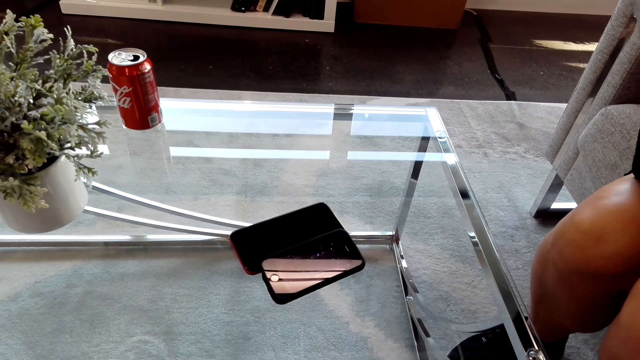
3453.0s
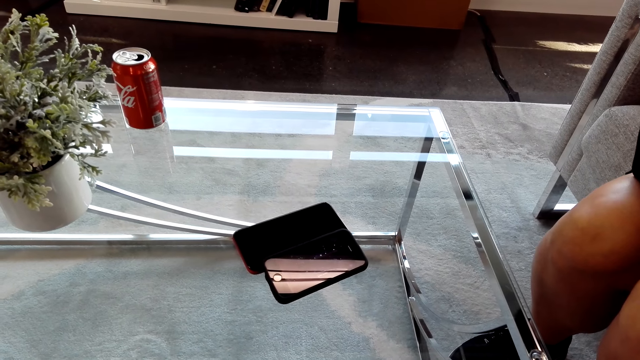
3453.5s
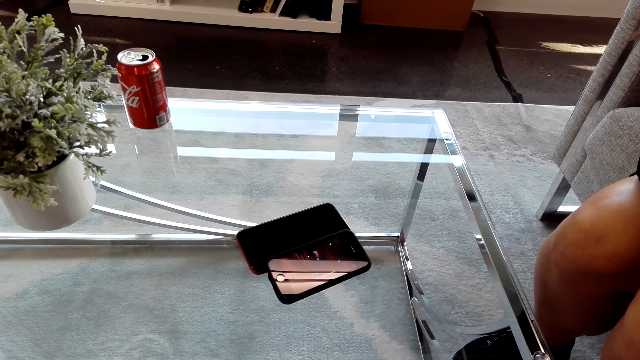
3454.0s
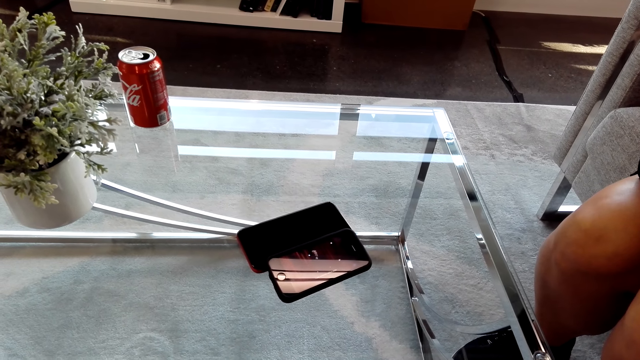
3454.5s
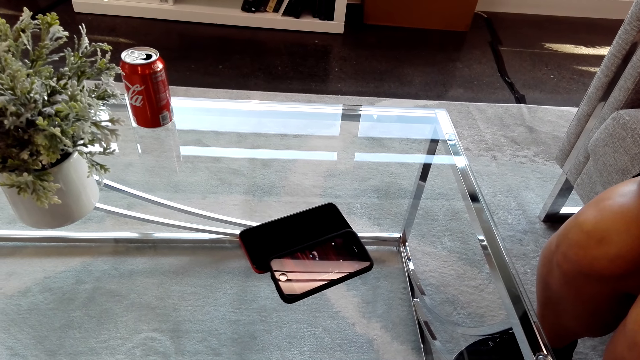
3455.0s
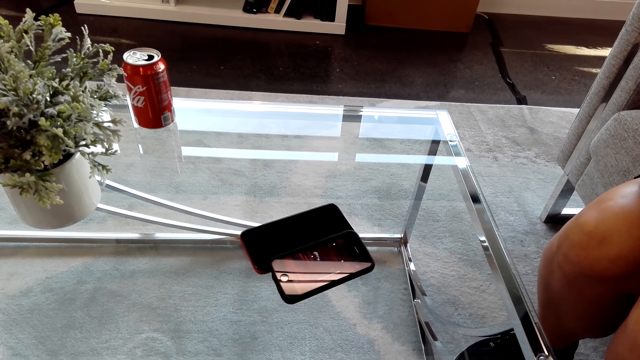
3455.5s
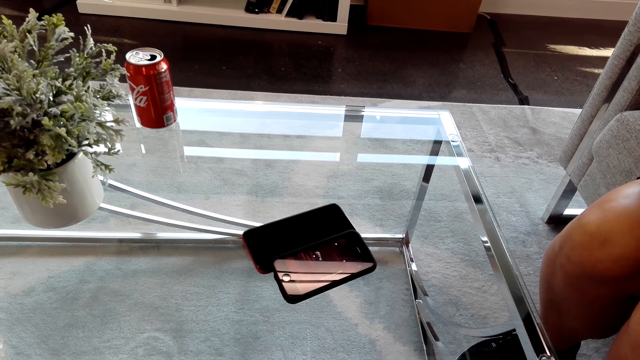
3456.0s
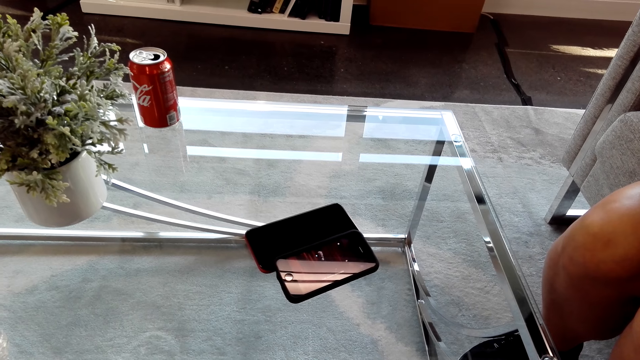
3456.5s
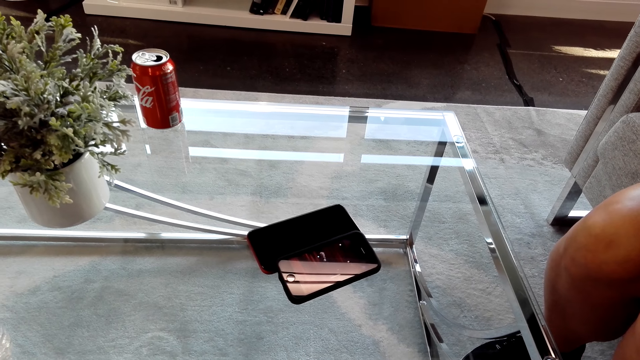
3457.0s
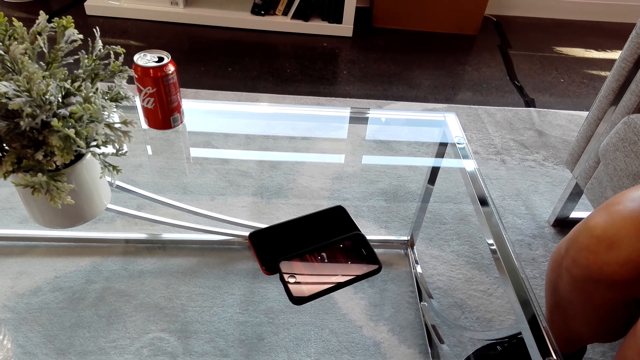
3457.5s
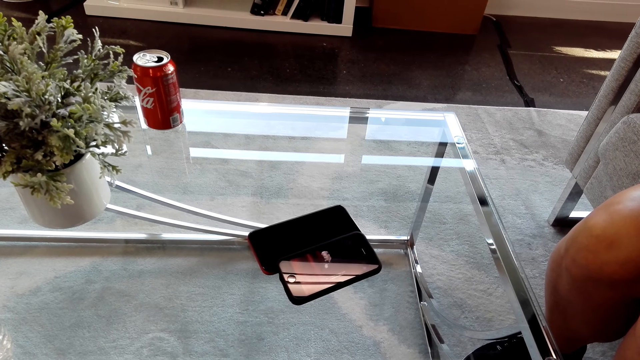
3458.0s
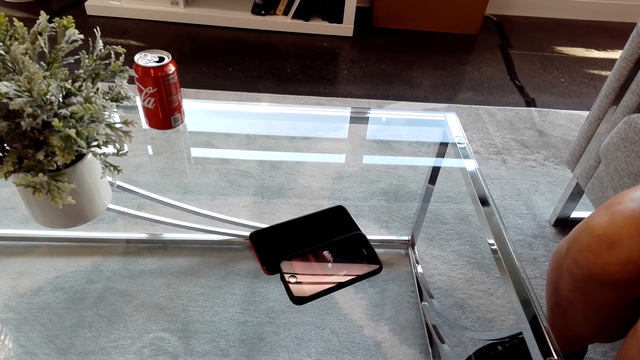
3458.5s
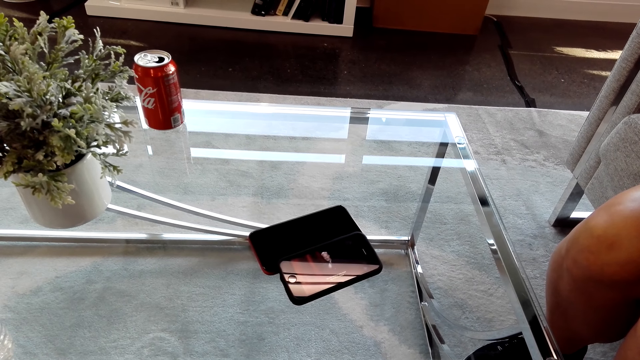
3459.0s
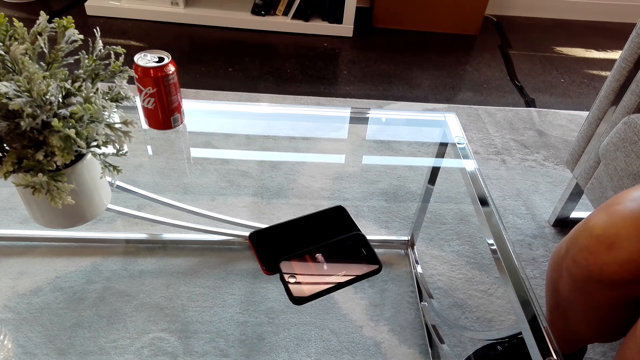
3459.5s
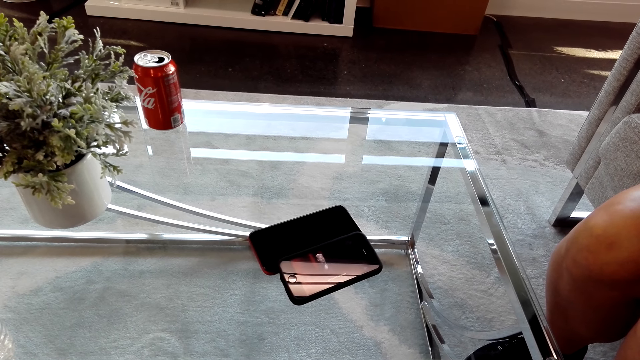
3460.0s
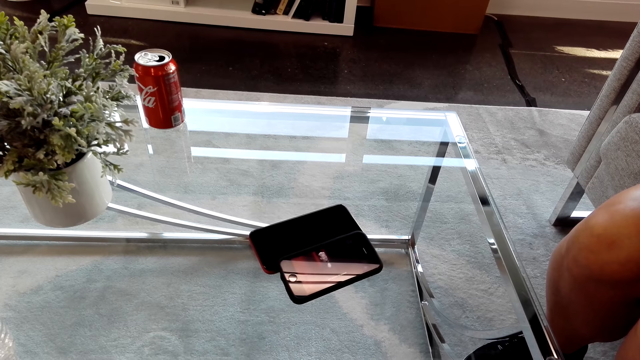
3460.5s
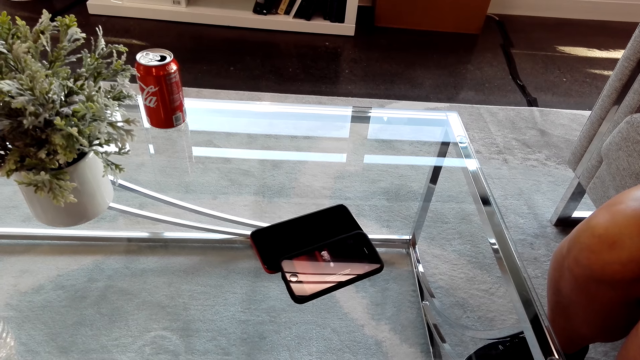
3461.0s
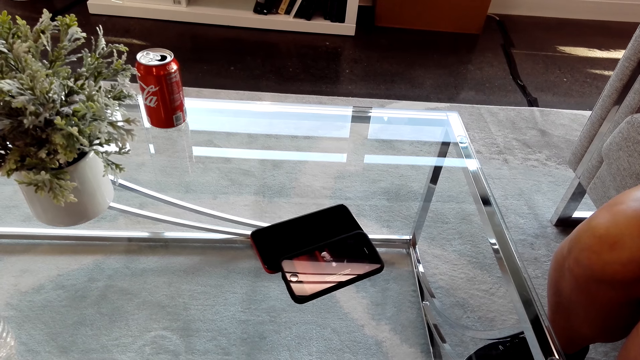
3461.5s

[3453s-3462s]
The camera wearer looks at the phone.

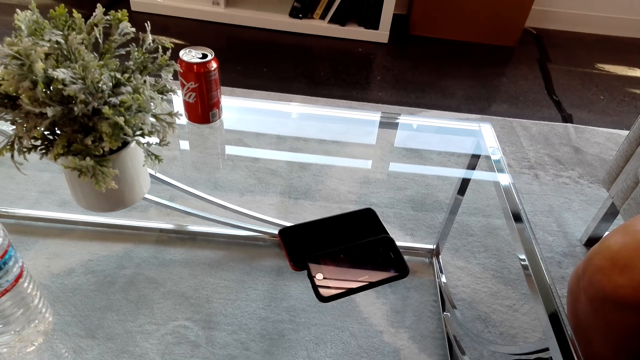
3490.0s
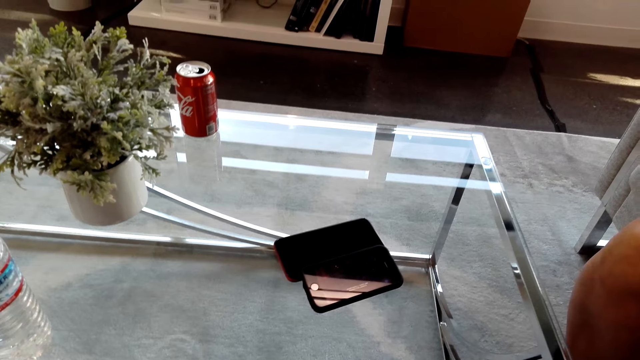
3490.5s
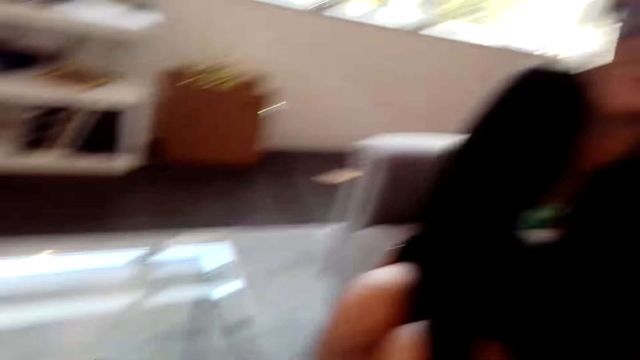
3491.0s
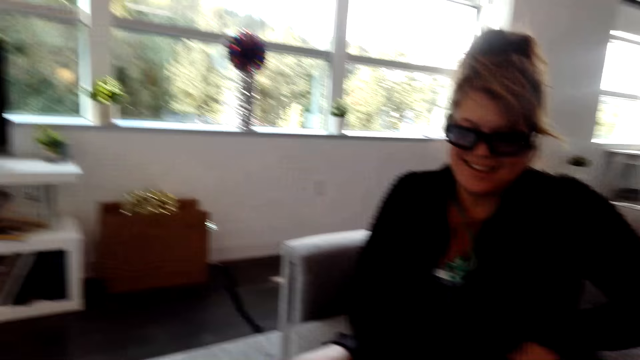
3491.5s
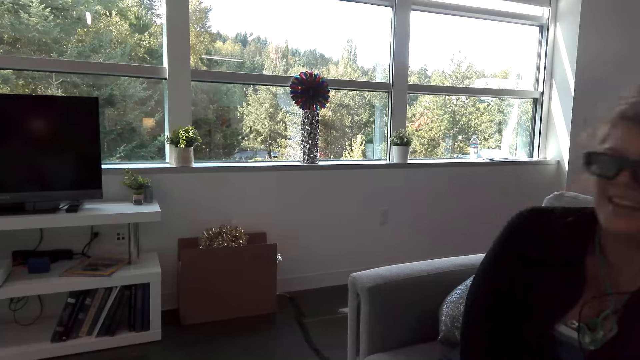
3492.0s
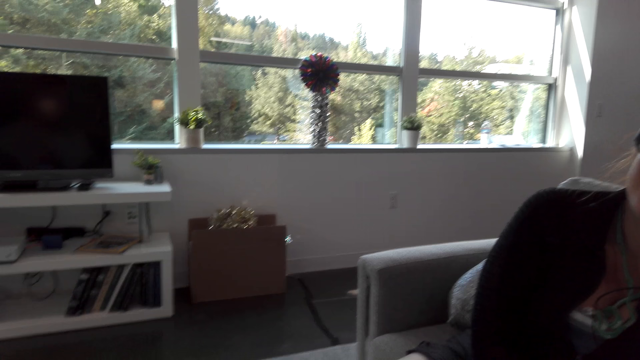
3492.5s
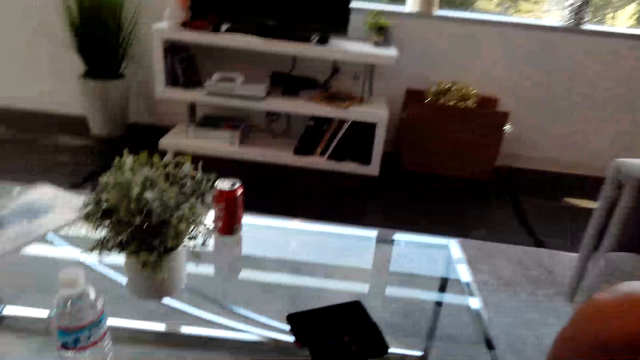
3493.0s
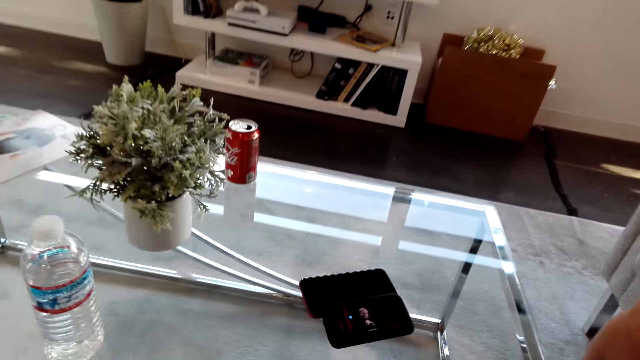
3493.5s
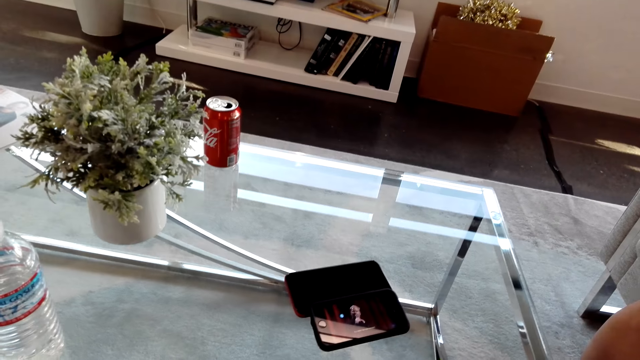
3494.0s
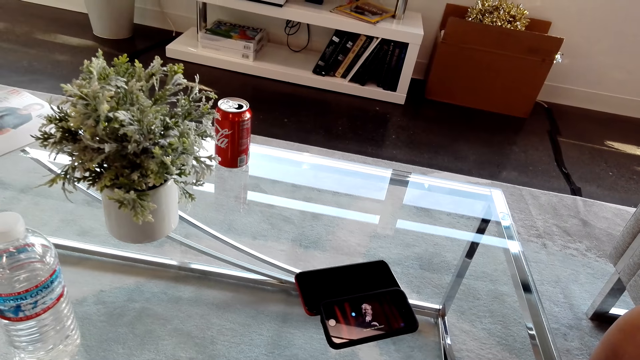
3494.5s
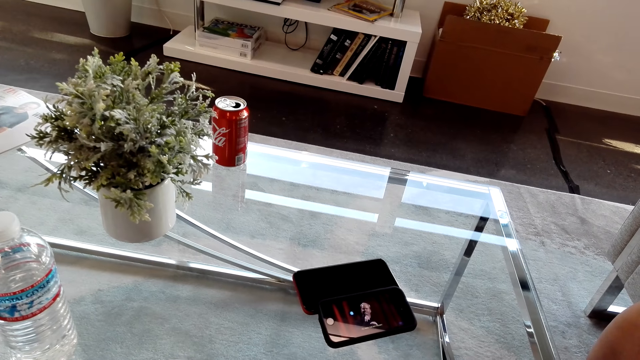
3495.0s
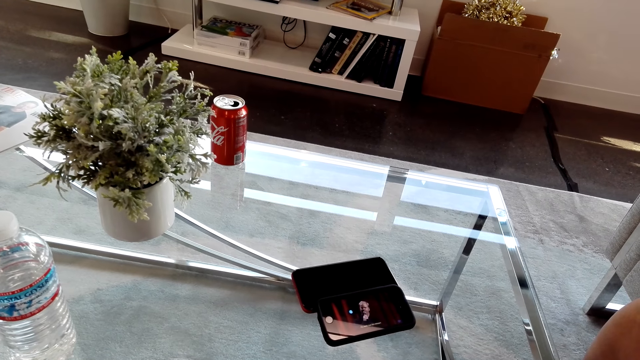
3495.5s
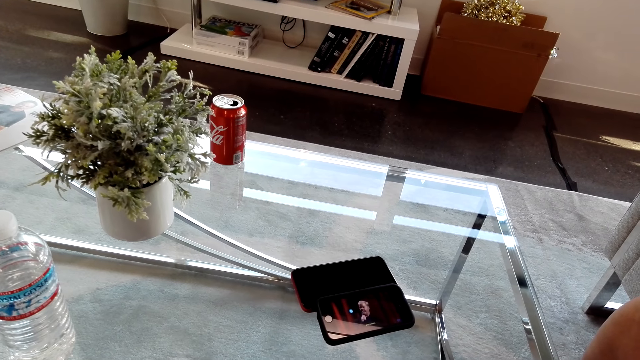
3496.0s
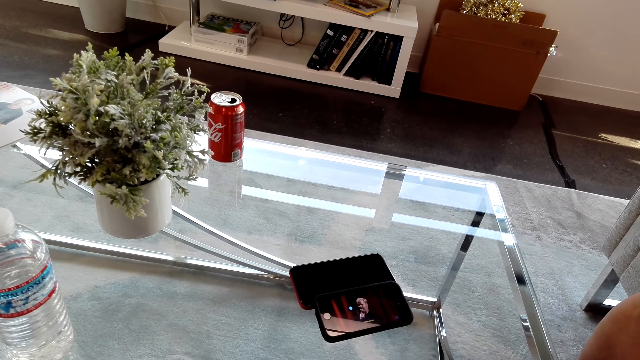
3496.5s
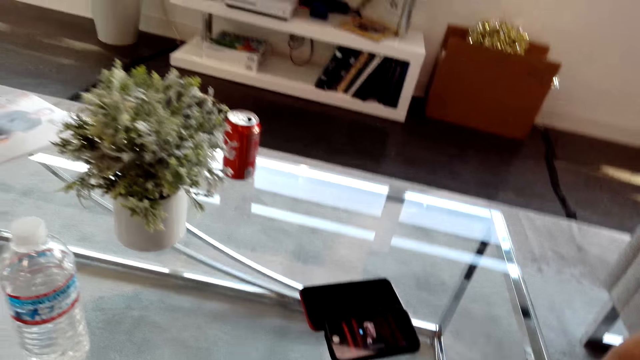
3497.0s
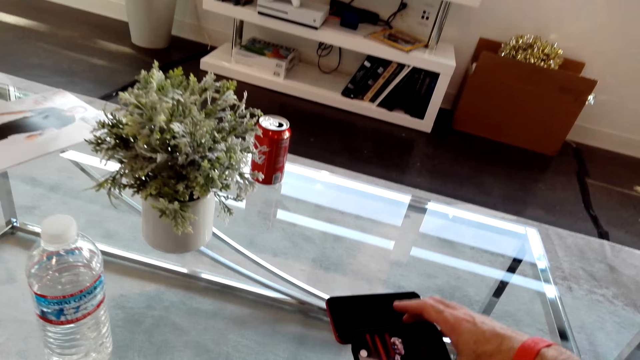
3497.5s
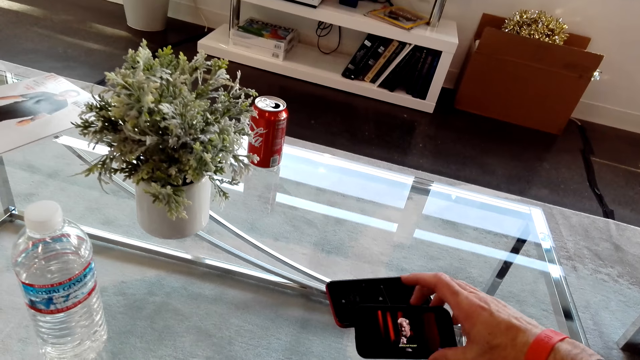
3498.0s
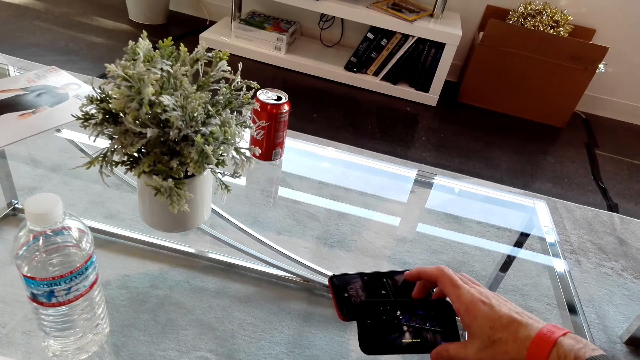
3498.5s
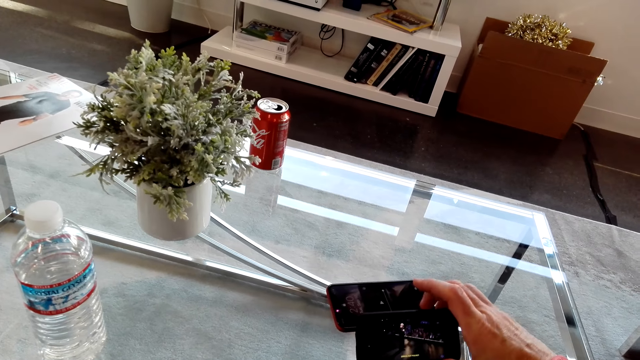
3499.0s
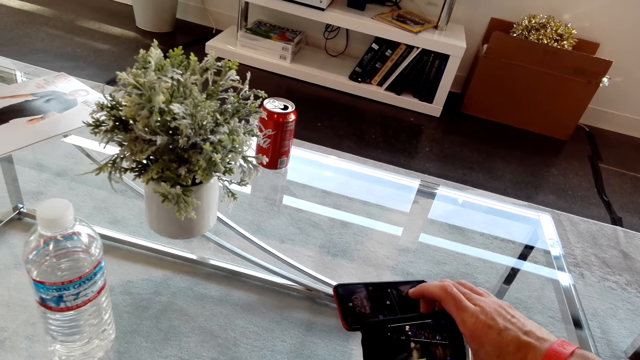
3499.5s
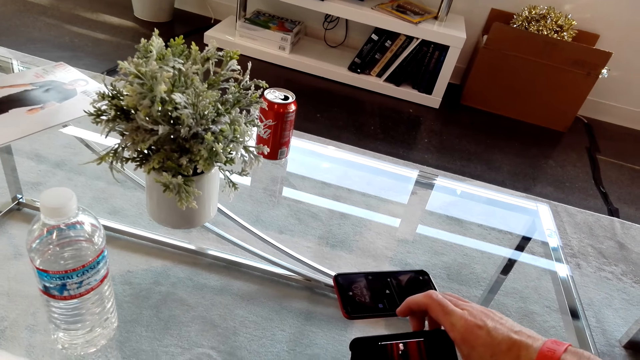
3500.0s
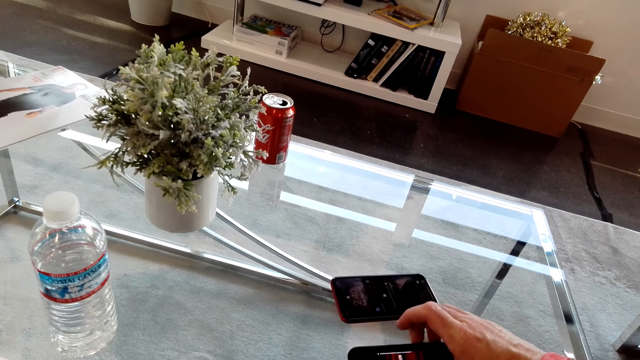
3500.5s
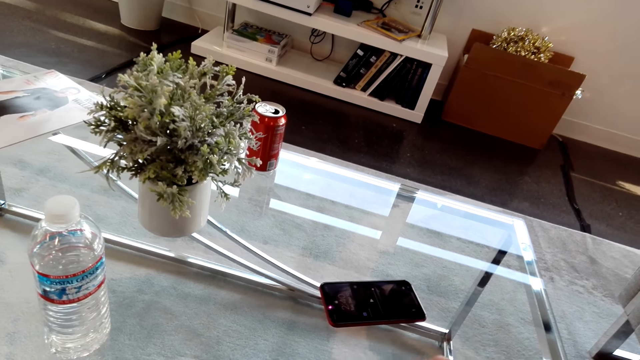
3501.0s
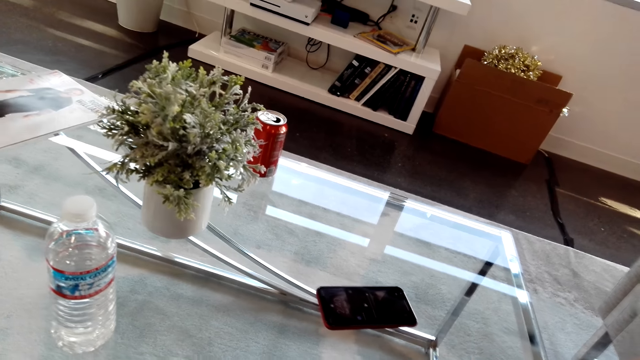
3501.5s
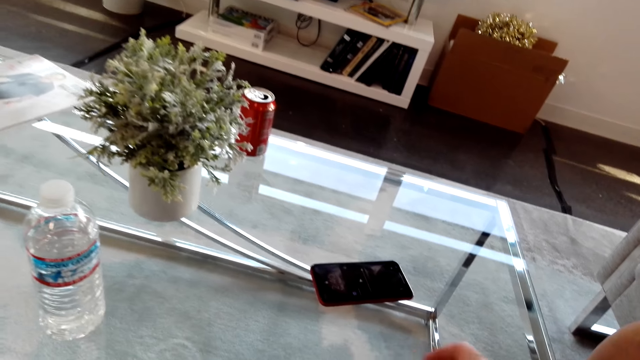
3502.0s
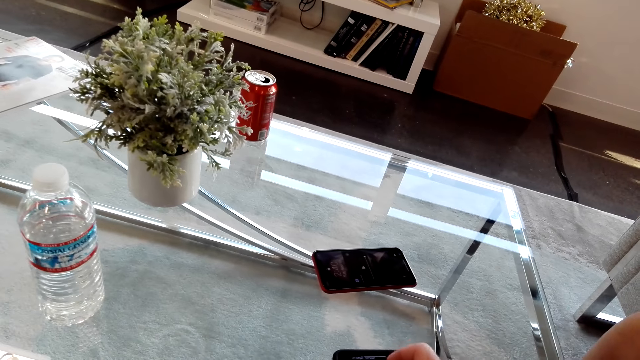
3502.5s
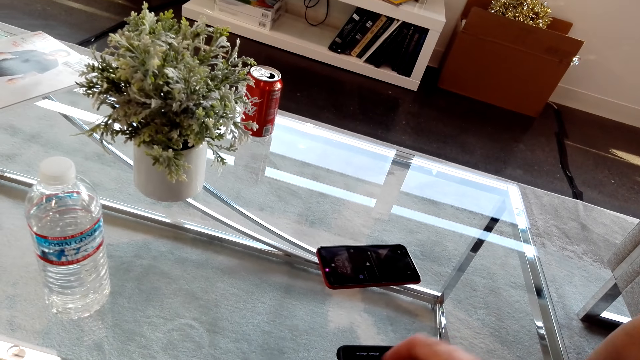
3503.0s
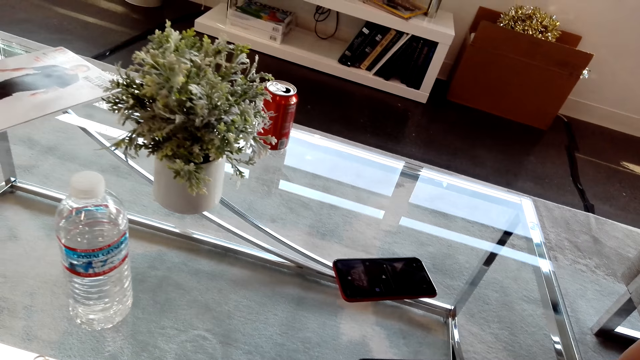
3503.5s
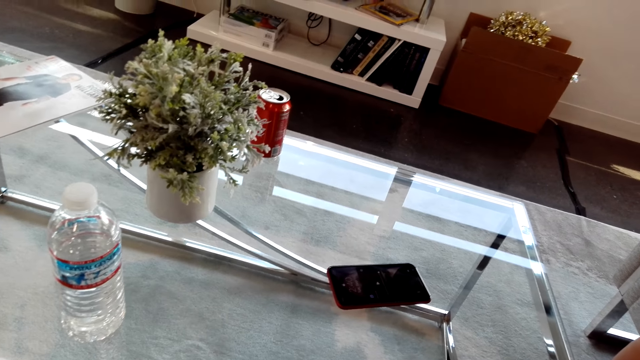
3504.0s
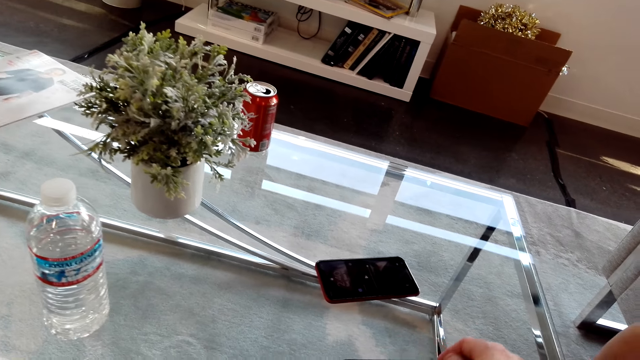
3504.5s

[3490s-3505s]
The camera wearer looks at a lady. They look at the phone. They pick up the phone. They operate the phone. The lady talks to the camera wearer.
